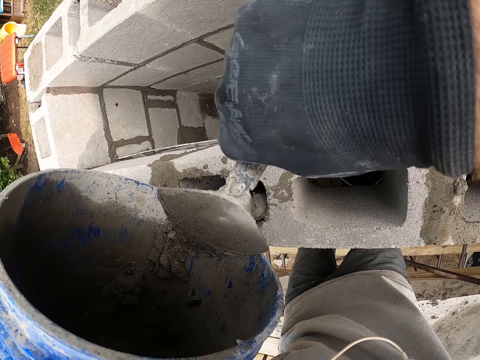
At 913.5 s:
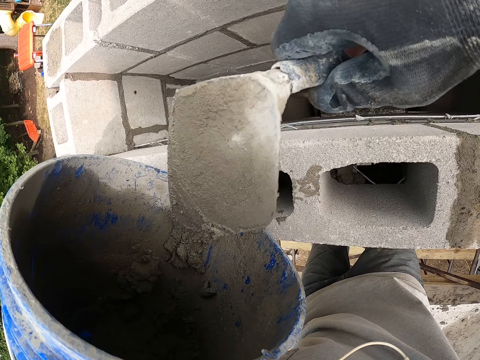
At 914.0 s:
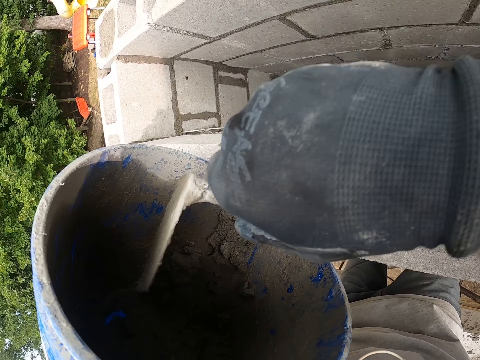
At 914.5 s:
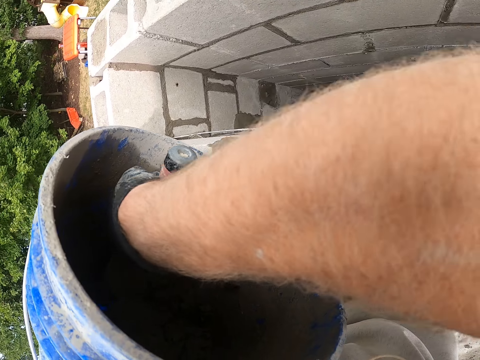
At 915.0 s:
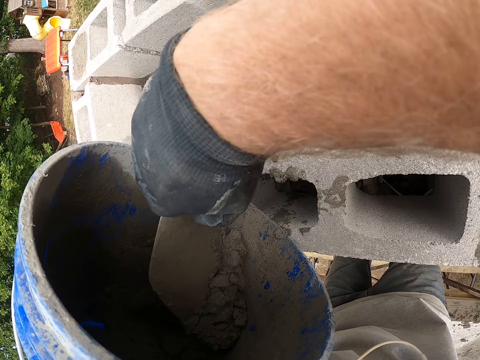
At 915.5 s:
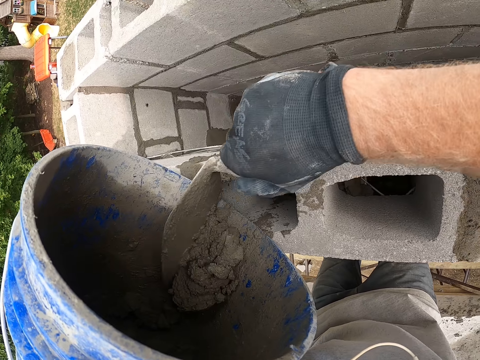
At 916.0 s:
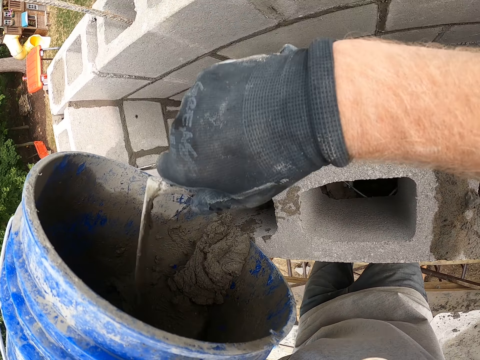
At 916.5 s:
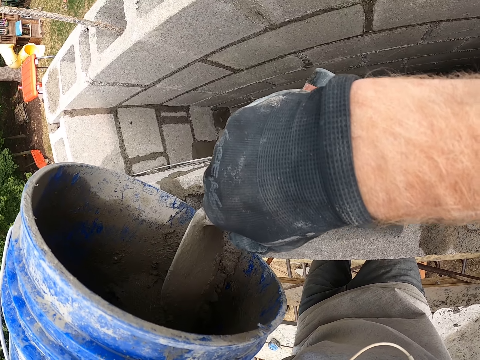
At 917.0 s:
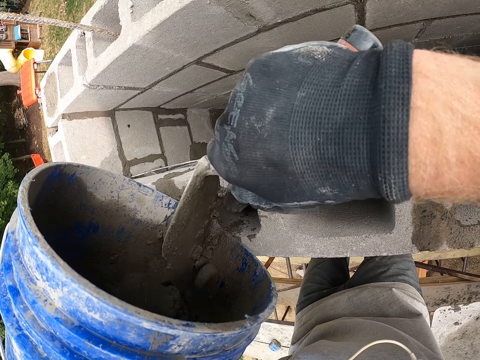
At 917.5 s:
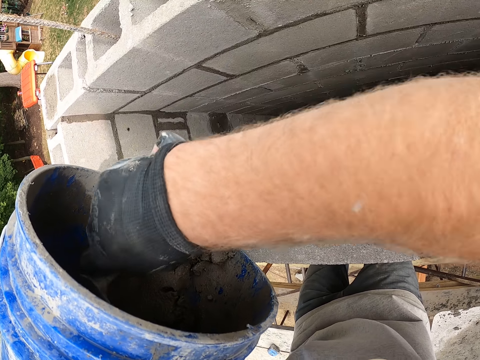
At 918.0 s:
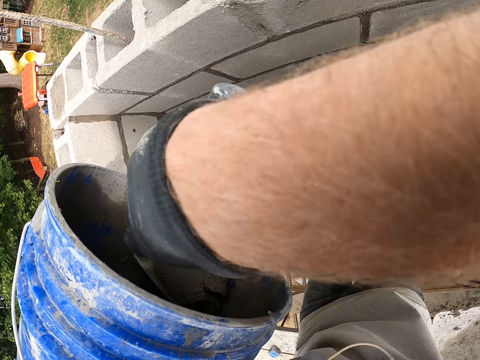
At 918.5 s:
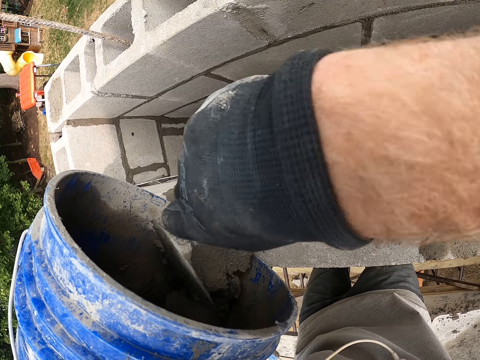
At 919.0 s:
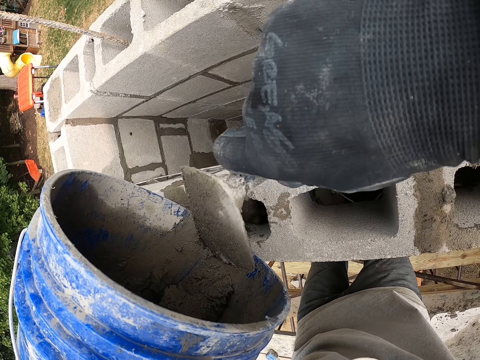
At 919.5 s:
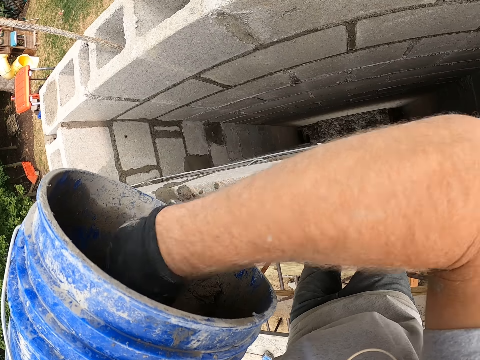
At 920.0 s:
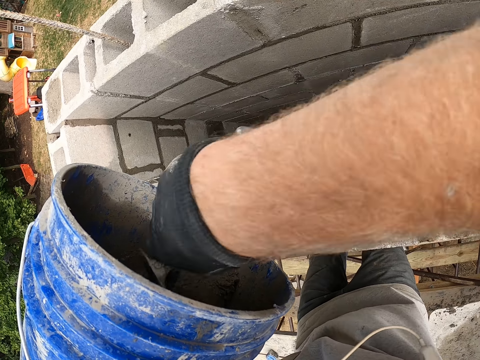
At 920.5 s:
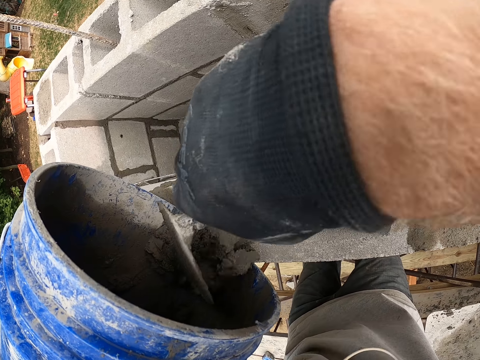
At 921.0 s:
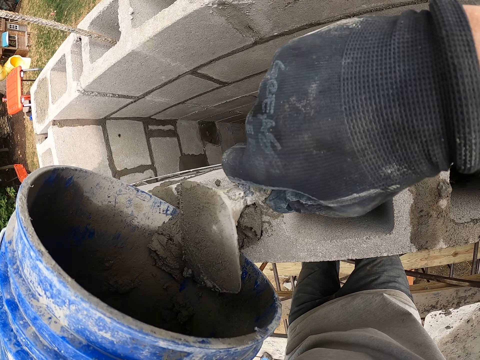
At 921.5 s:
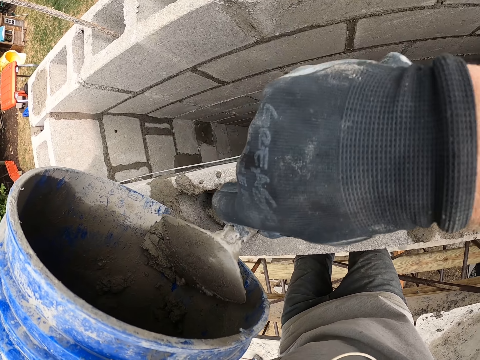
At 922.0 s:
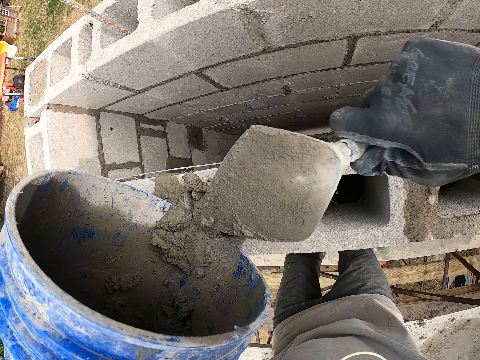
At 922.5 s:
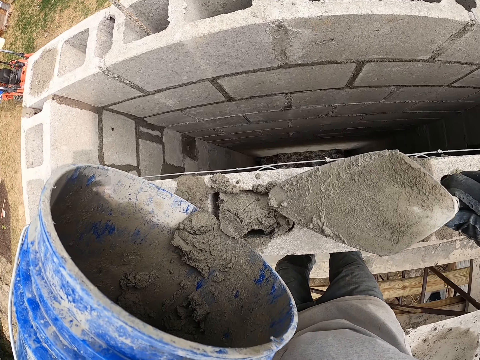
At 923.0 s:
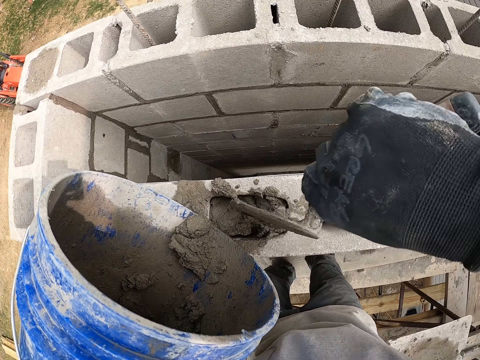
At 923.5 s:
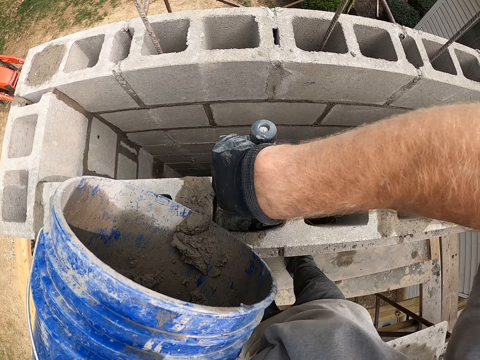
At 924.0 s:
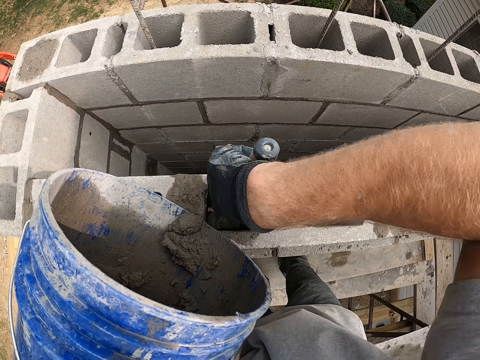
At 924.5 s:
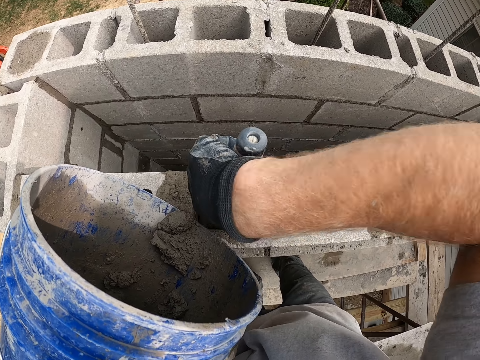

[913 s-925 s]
The camera wearer scoops cement mixture in the bucket with a trowel. They put cement mixture in the hollow concrete block with the trowel from the bucket. They press cement mixture in the hollow concrete block with the trowel.

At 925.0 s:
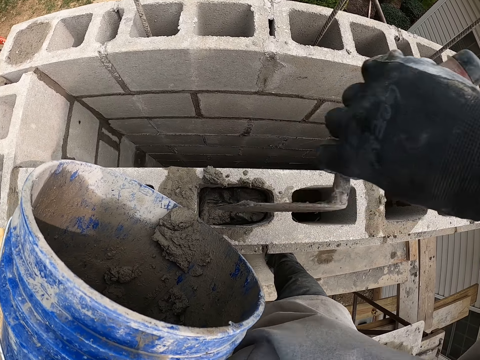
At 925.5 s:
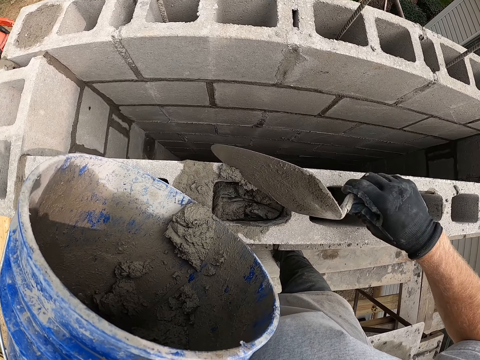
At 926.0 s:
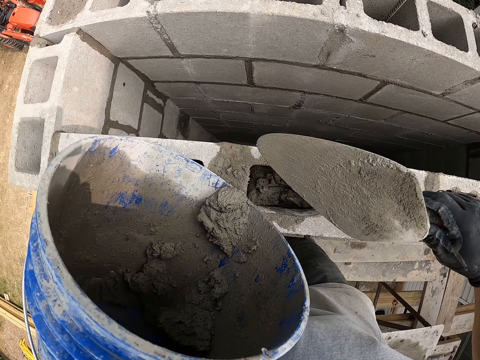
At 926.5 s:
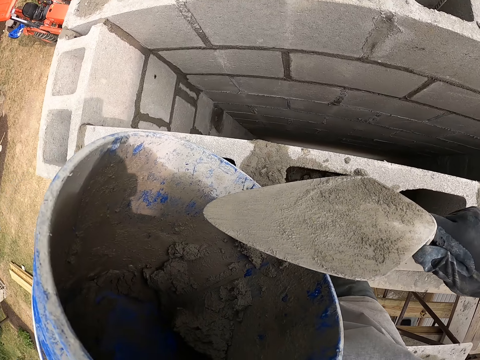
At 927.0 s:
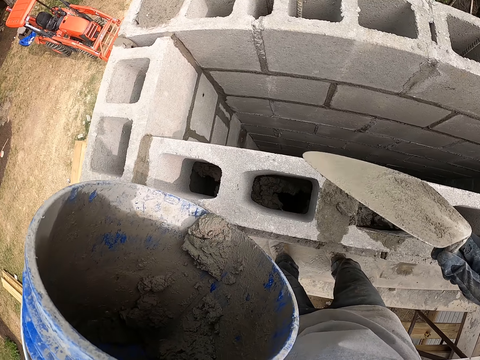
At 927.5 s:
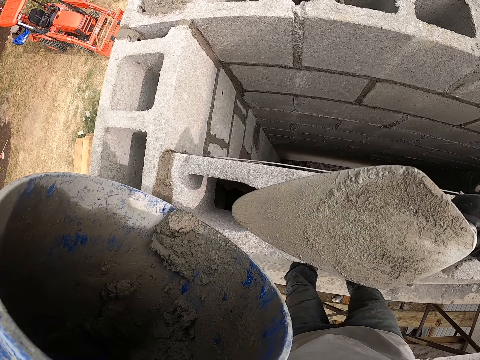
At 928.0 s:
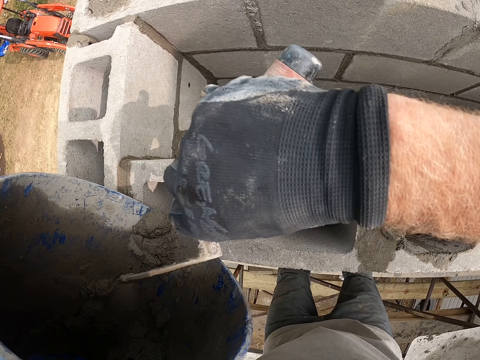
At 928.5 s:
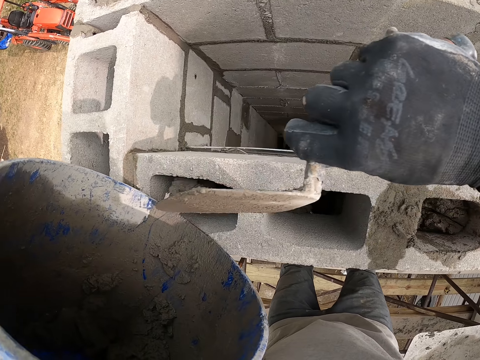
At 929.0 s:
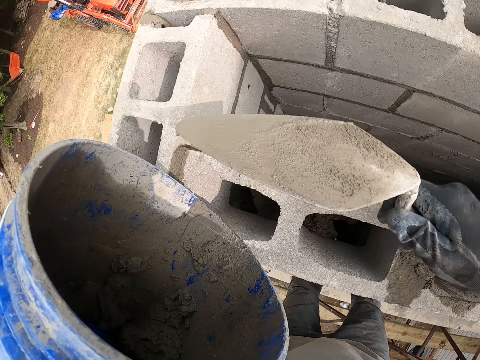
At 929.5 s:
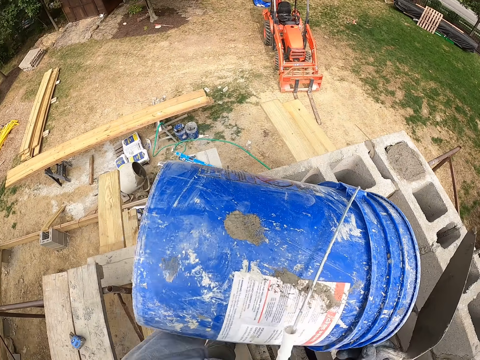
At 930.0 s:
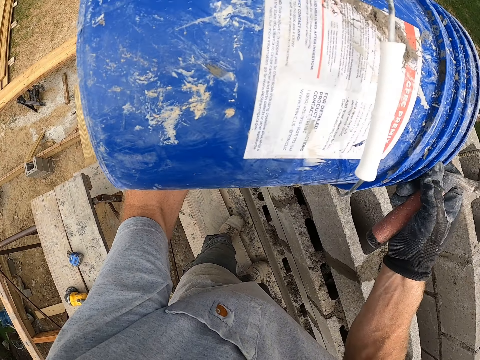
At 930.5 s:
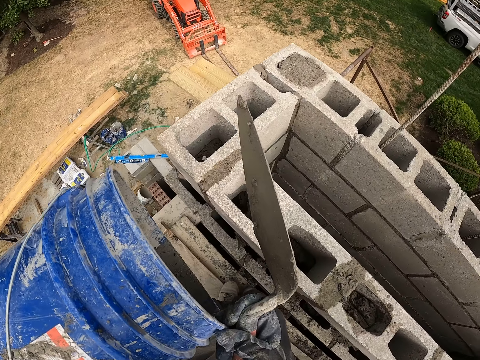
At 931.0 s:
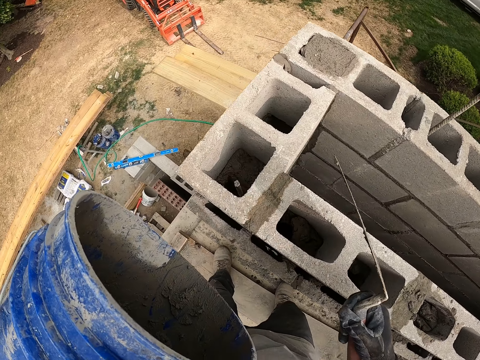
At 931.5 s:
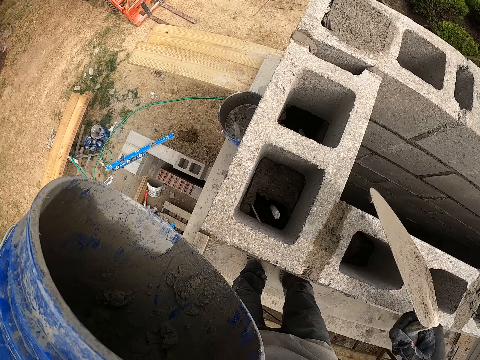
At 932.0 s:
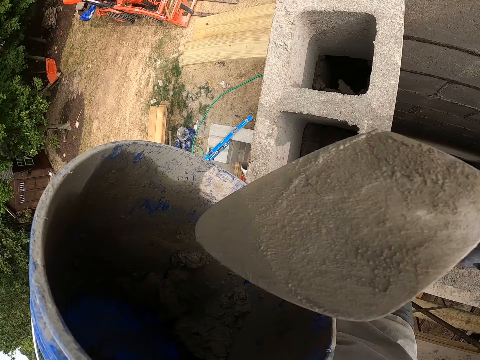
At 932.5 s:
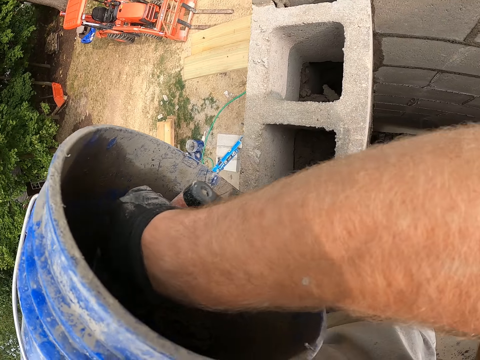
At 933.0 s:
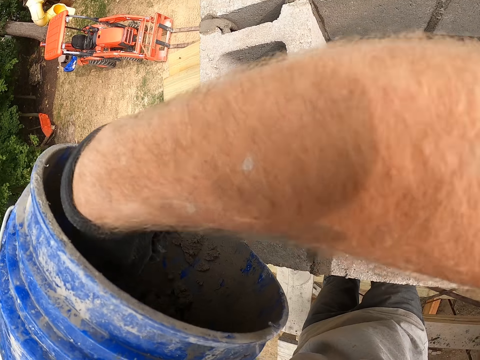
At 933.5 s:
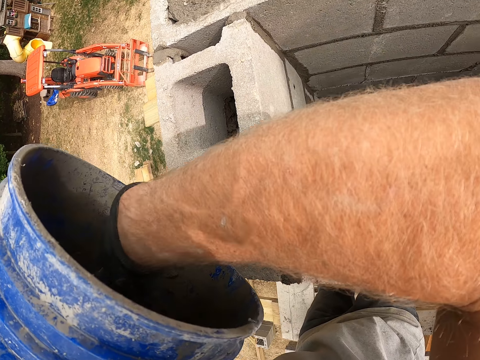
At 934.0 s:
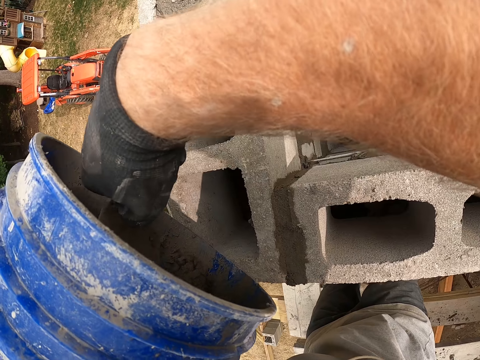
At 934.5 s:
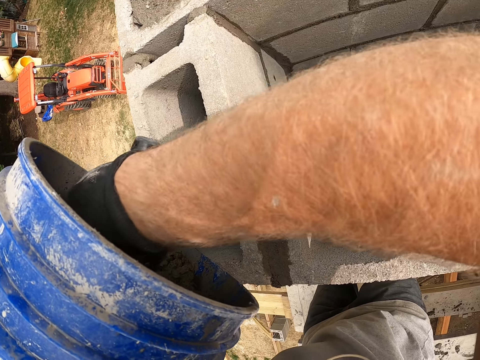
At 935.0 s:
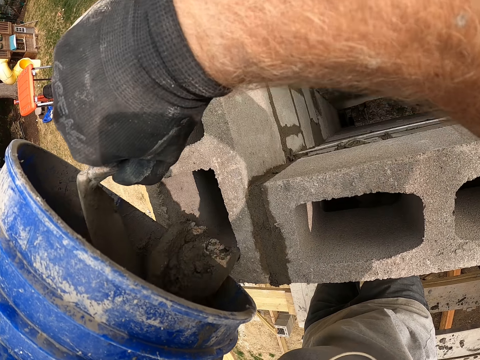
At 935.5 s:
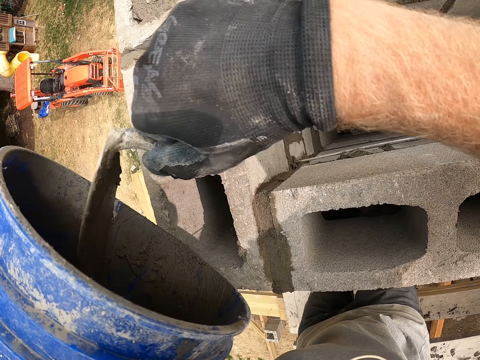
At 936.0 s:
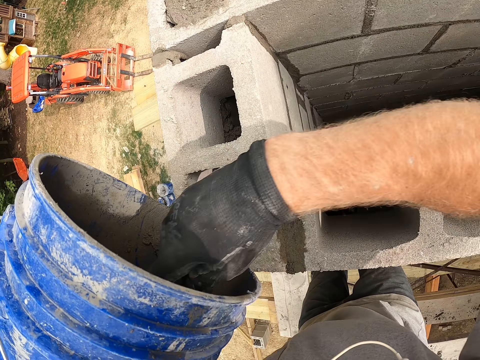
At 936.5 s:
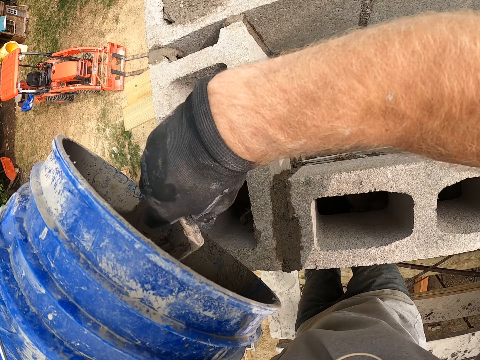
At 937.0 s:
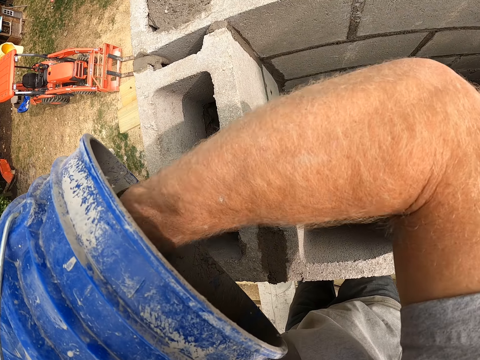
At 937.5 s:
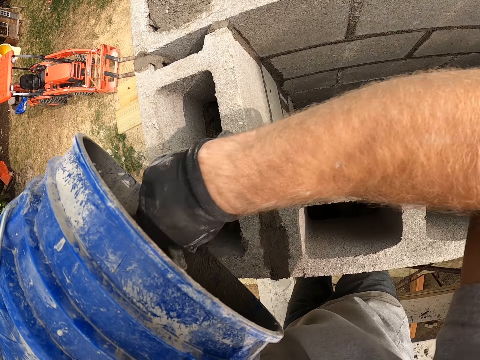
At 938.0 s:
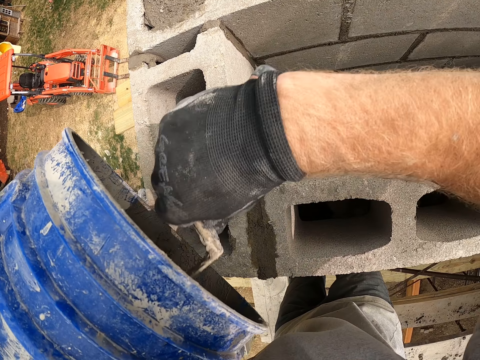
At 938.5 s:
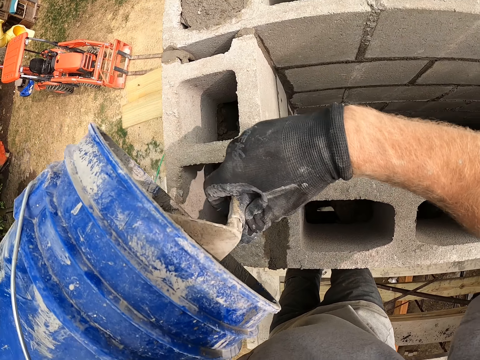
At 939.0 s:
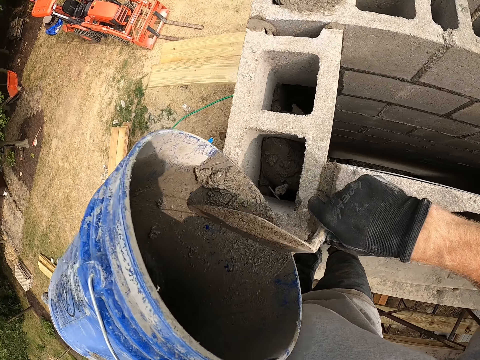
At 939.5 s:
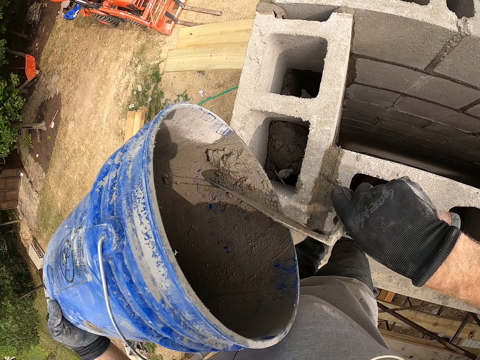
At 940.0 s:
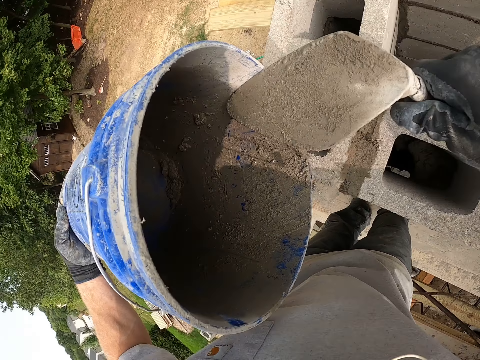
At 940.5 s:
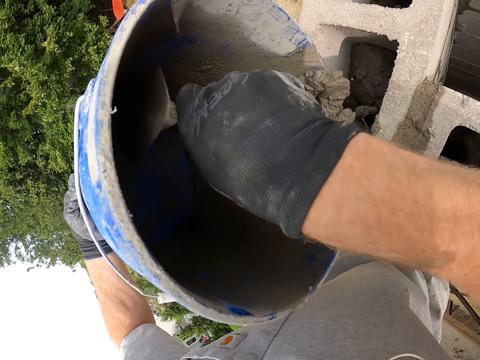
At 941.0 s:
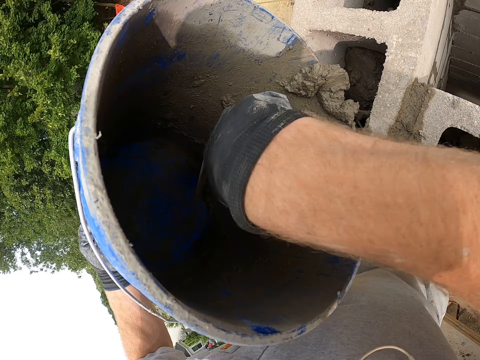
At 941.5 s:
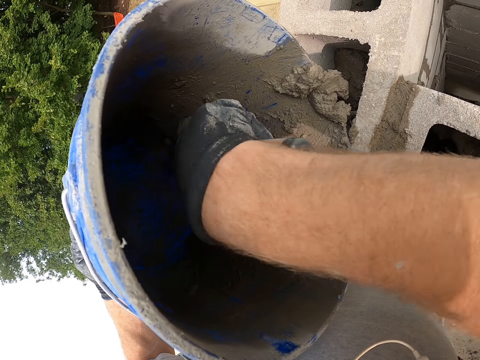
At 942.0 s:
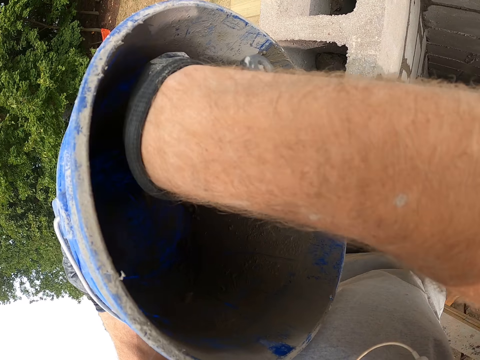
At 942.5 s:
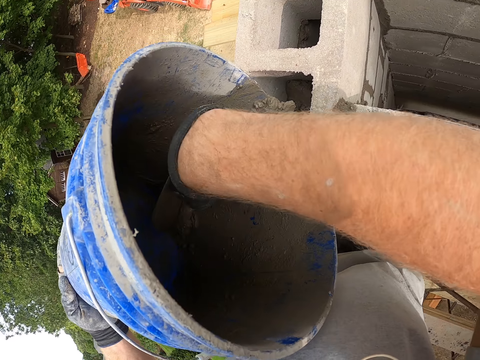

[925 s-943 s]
The camera wearer wipes cement mixture on the hollow concrete block with a trowel. They look at the hollow concrete block. They put cement mixture in the hollow concrete block with the trowel from a bucket. They turn around. They pour cement mixture in the hollow concrete block with the bucket. They walk around the building supports. They scoop cement mixture in the bucket with the trowel. They put cement mixture in the hollow concrete block with the trowel from the bucket. They scoop cement mixture in the bucket with the trowel. They put cement mixture in the hollow concrete block with the trowel from the bucket. They scoop cement mixture in the bucket with the trowel.
